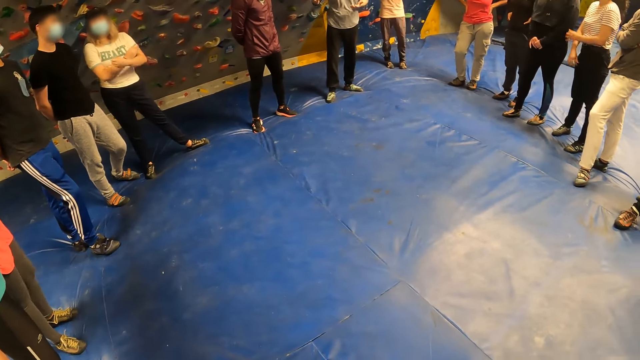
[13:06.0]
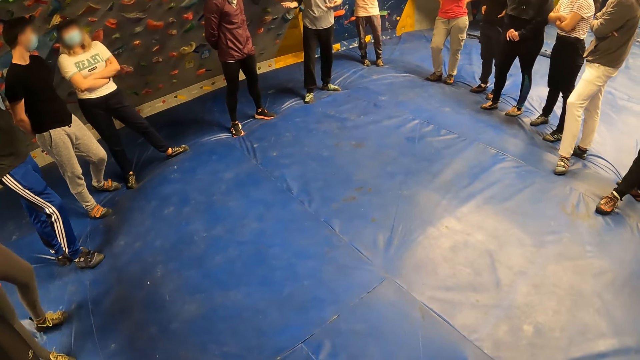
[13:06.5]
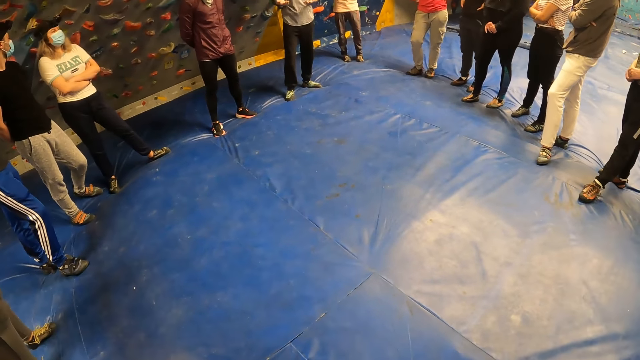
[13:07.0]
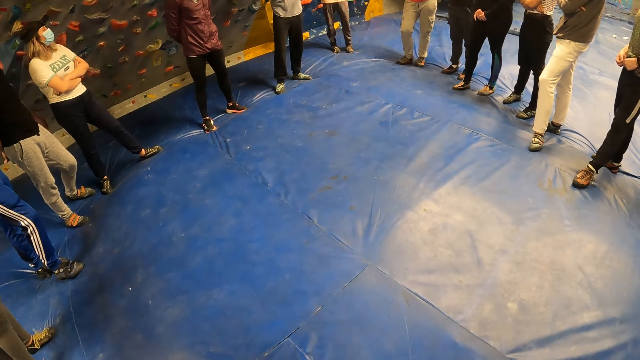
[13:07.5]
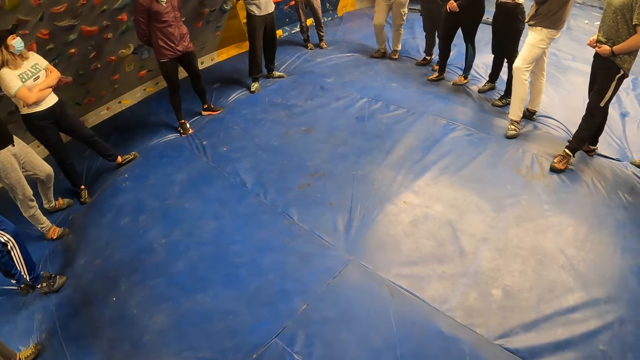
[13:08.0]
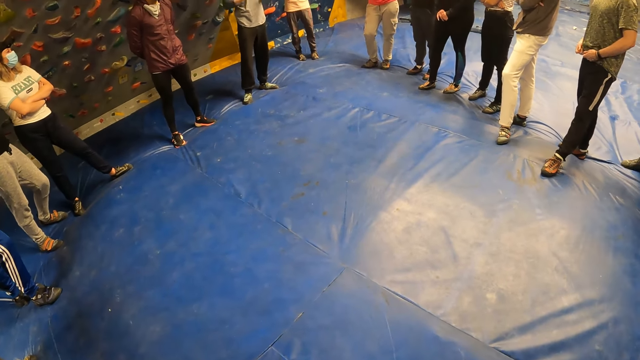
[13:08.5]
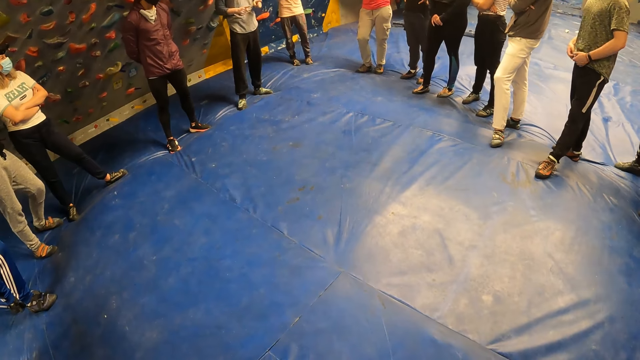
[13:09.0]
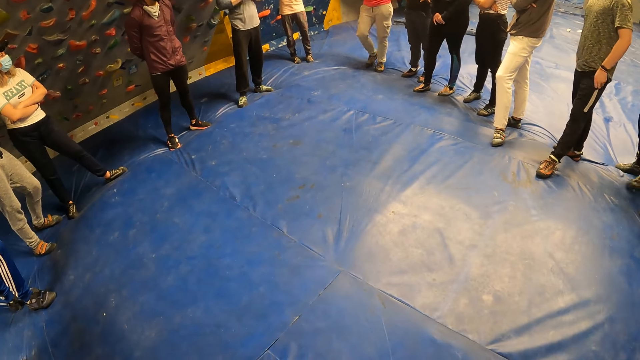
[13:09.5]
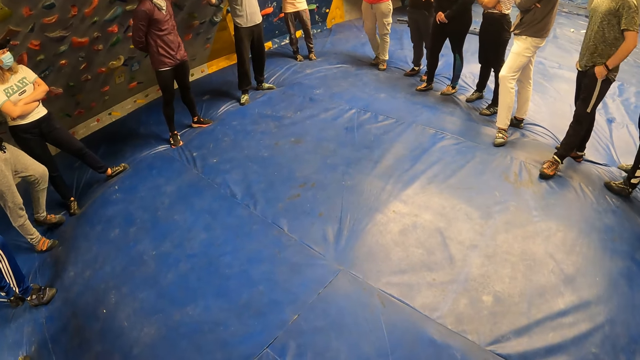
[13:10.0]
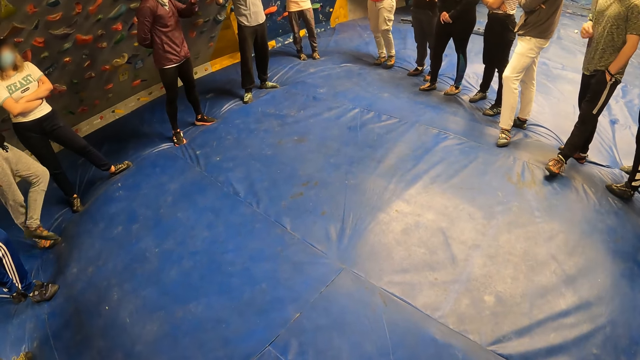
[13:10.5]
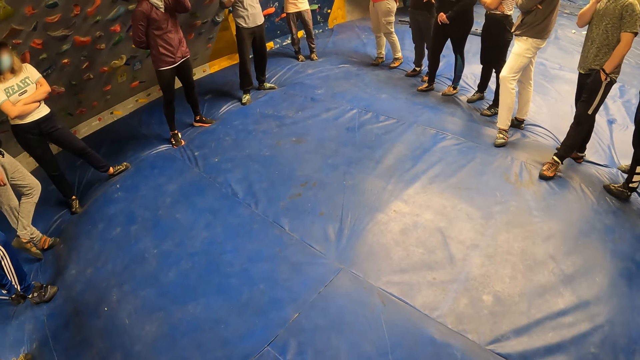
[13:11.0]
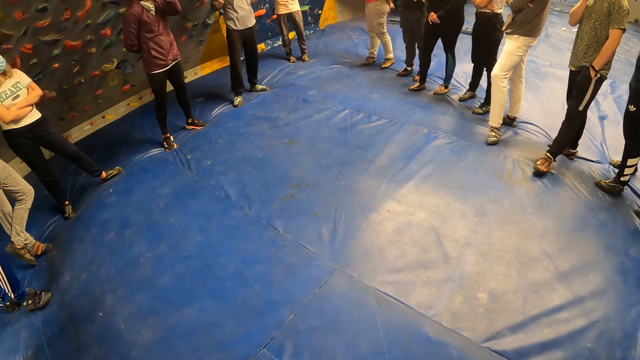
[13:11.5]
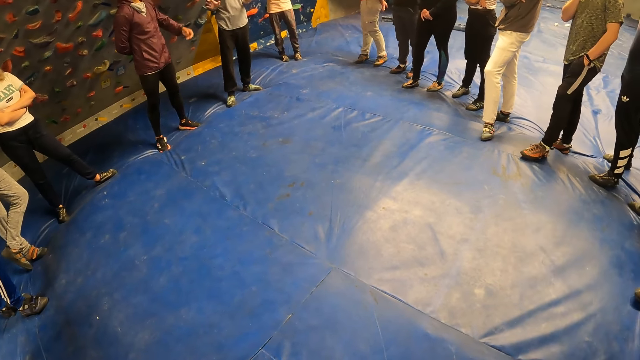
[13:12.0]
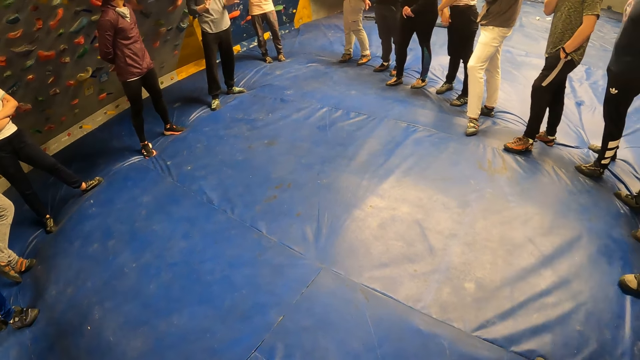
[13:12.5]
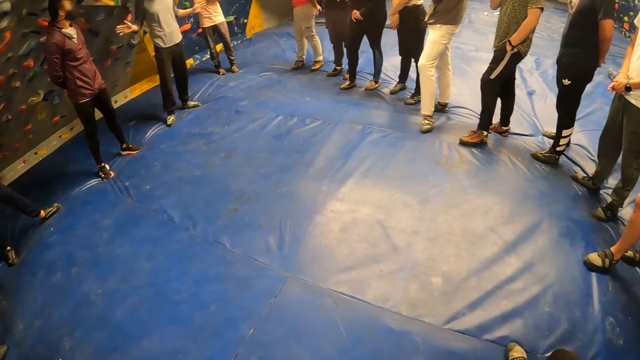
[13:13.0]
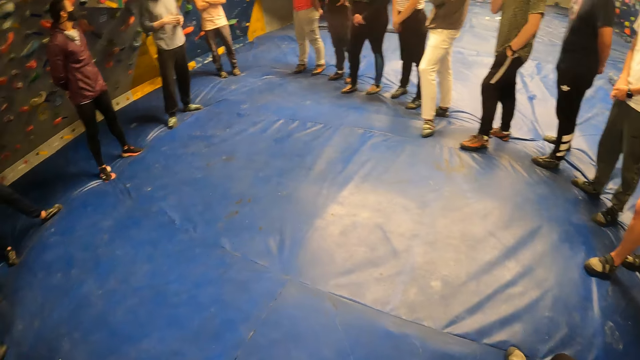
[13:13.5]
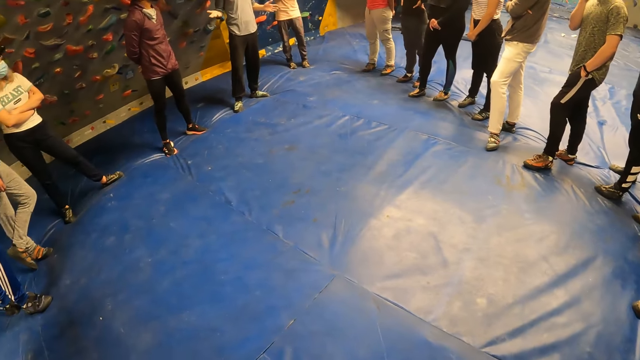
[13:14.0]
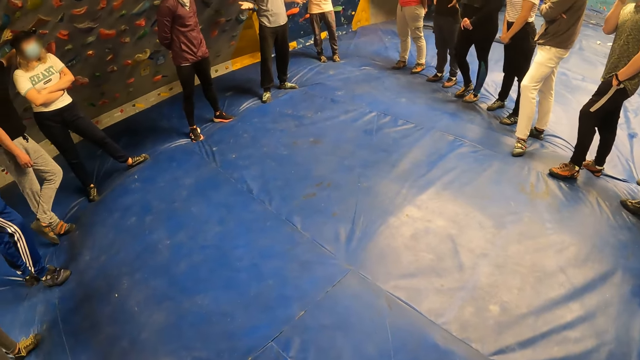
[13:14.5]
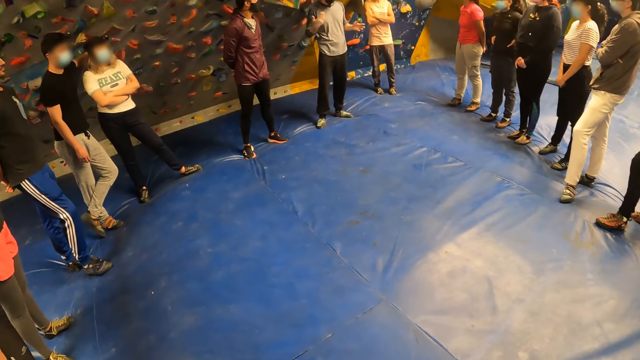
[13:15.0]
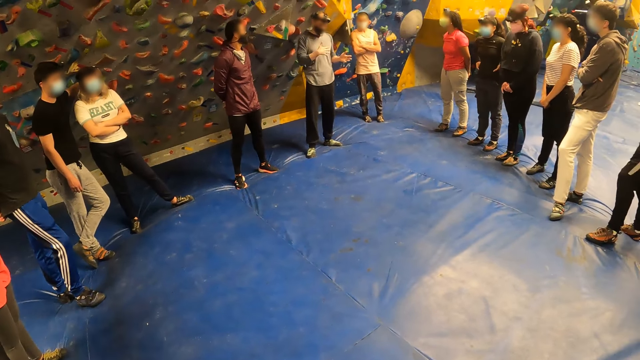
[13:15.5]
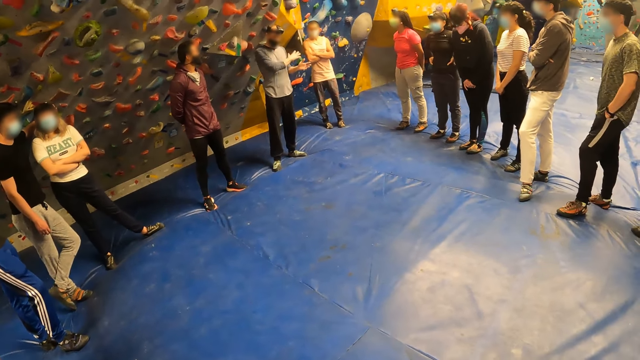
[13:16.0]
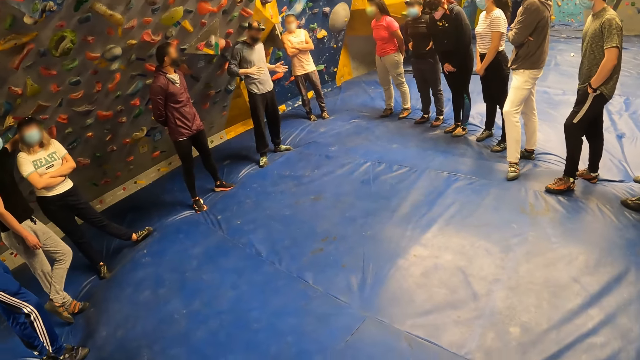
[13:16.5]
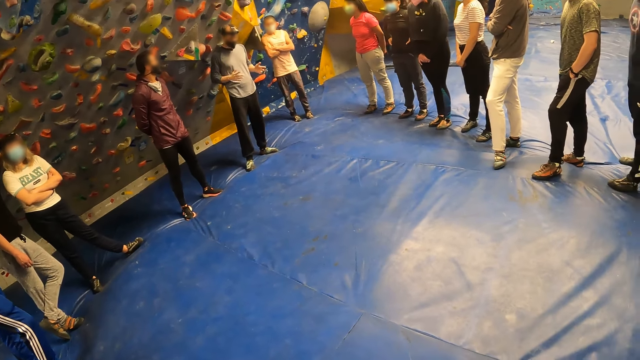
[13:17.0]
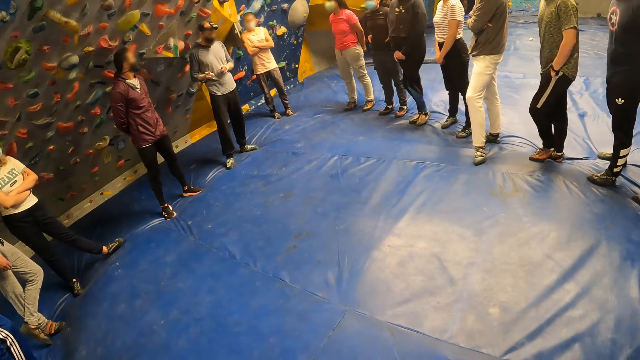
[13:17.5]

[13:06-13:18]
The man demonstrates to a group of people with both hands. Another man touches his nose mask with his left hand. The other man removes his left hand from his nose mask.

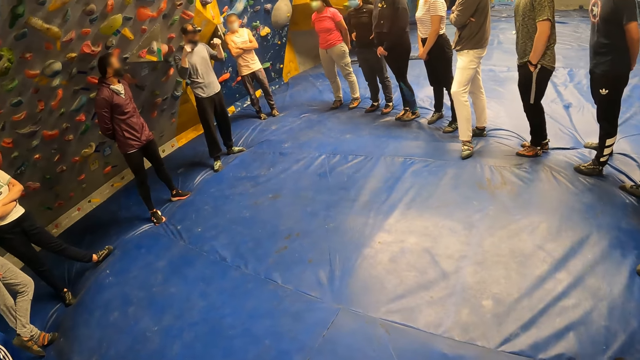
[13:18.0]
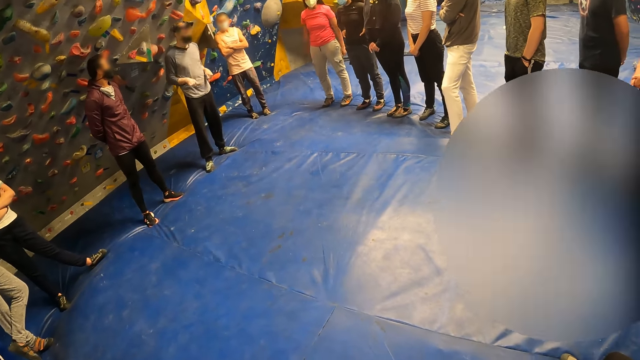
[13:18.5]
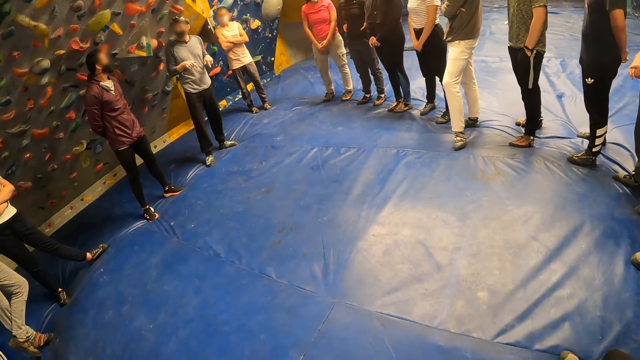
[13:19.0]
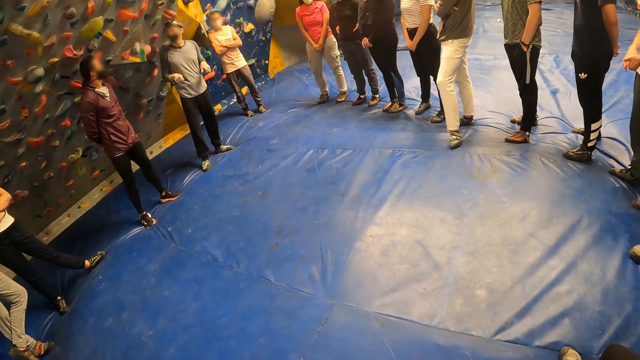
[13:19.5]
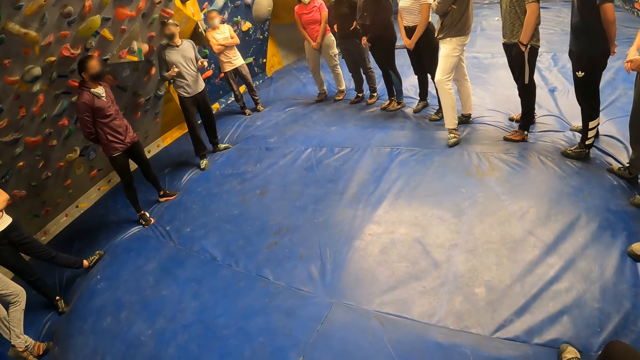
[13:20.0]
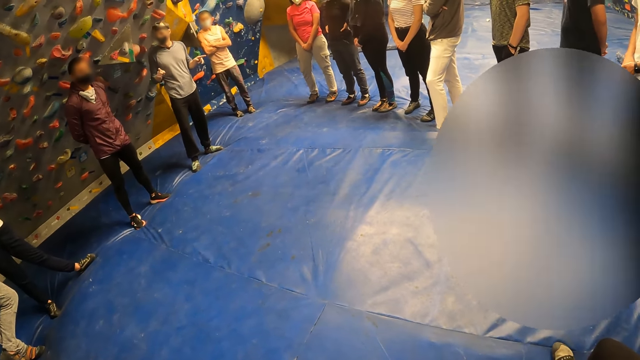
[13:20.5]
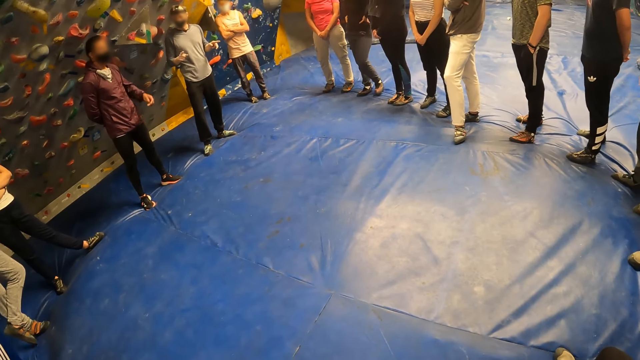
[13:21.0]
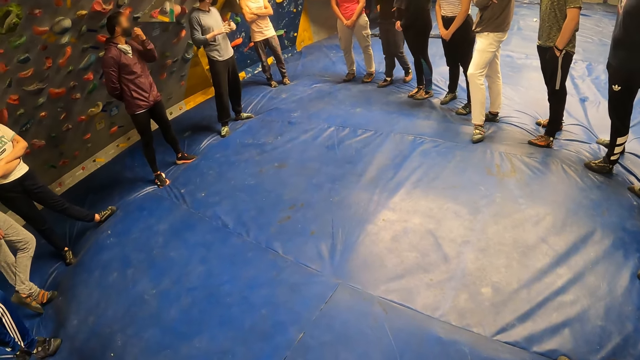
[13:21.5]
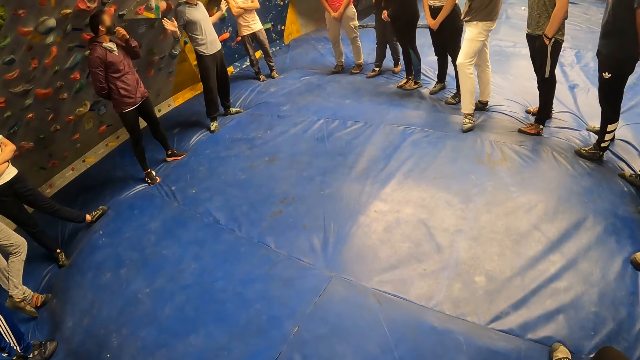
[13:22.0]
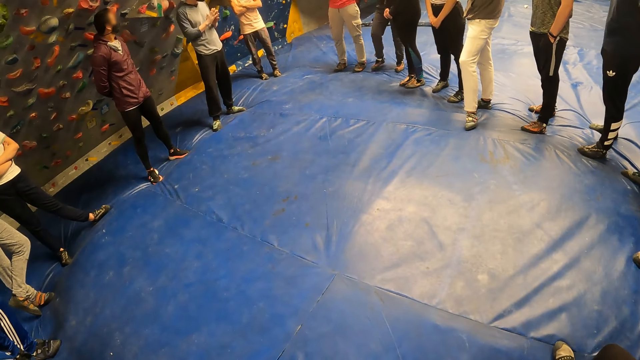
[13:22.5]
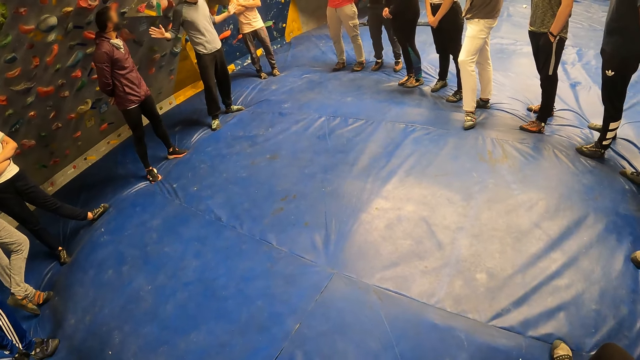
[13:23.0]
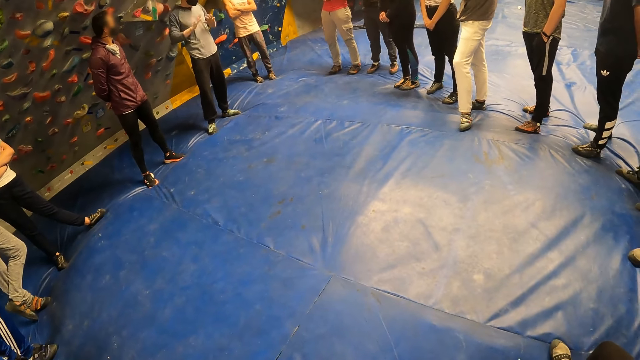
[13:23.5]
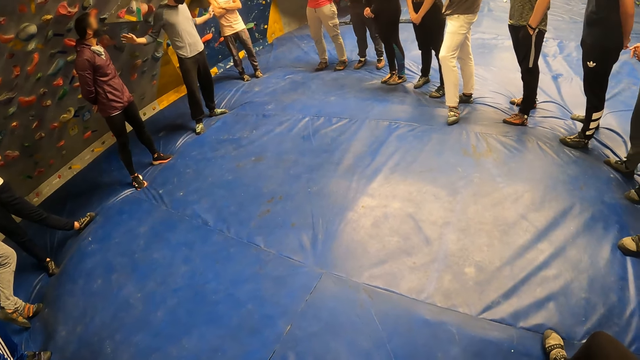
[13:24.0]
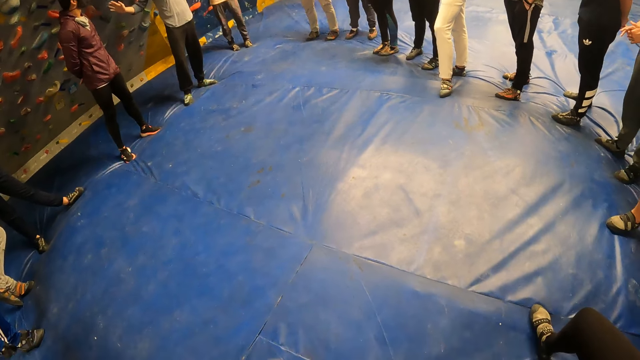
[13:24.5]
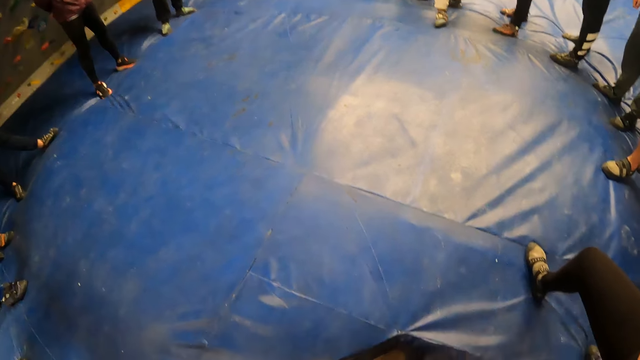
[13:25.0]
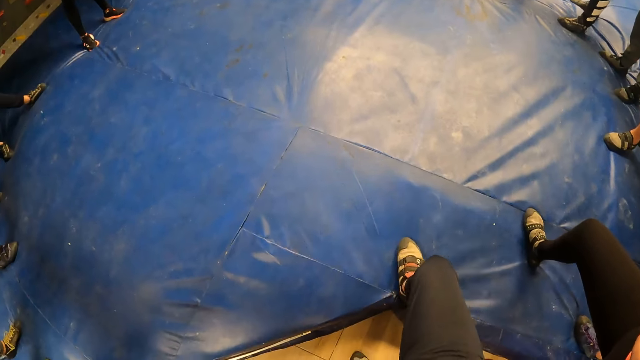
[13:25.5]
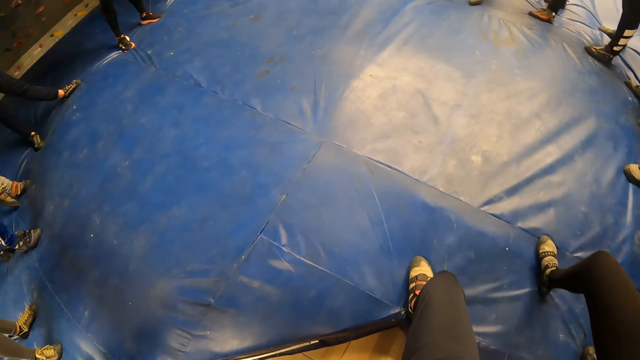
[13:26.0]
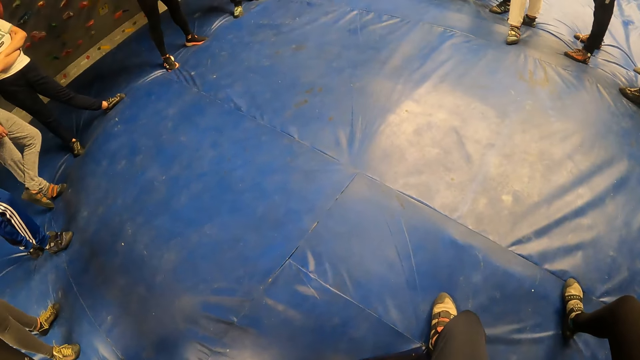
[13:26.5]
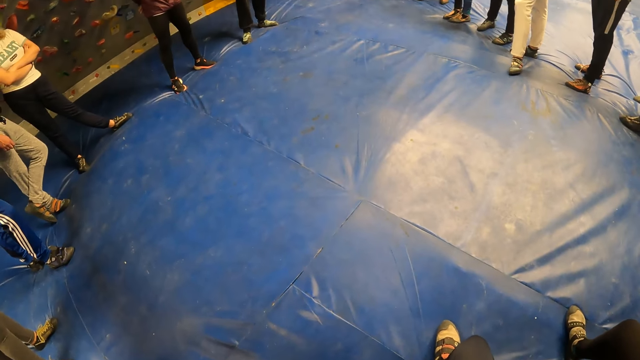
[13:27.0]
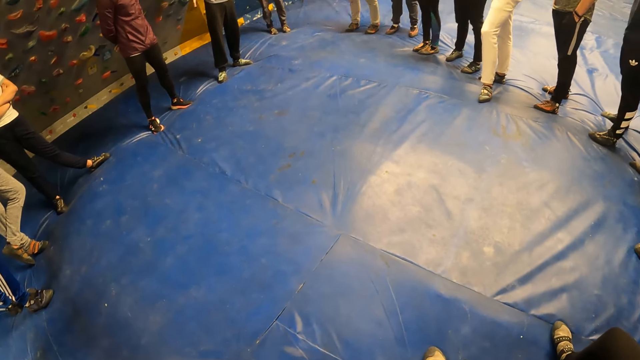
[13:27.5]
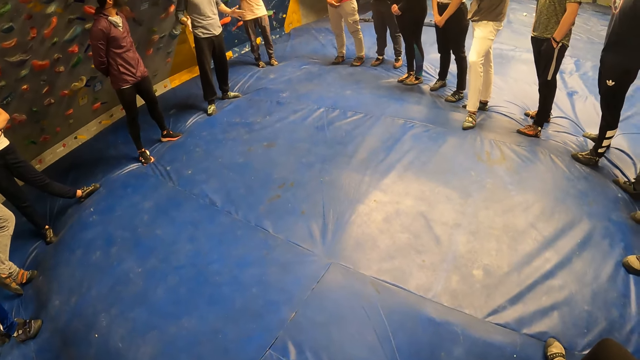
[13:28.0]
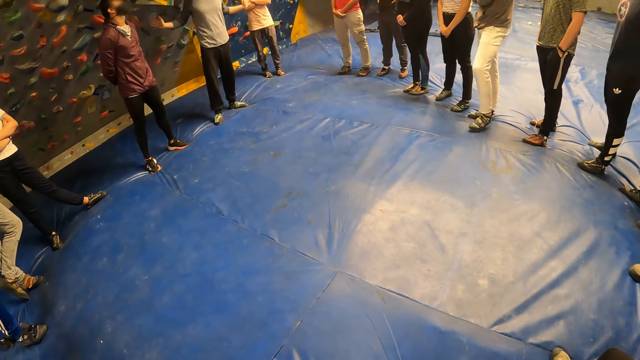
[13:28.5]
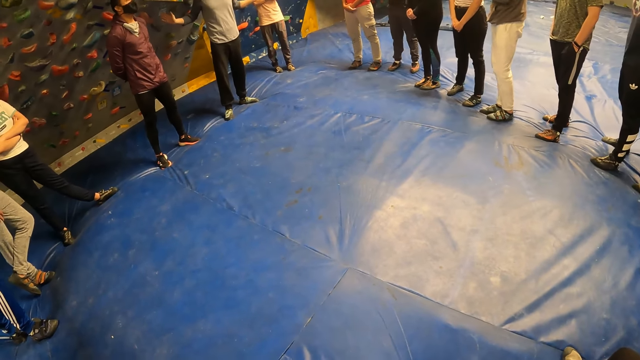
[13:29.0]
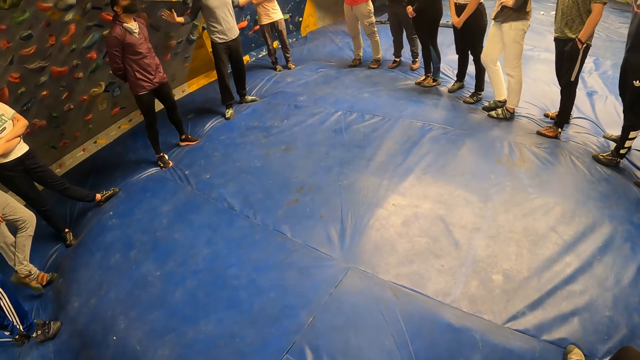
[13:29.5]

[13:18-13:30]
A man touches his nose mask with his left hand. The man removes his left hand from his nose mask. The camera wearer steps forward. Another man demonstrates to a group of people with both hands.
